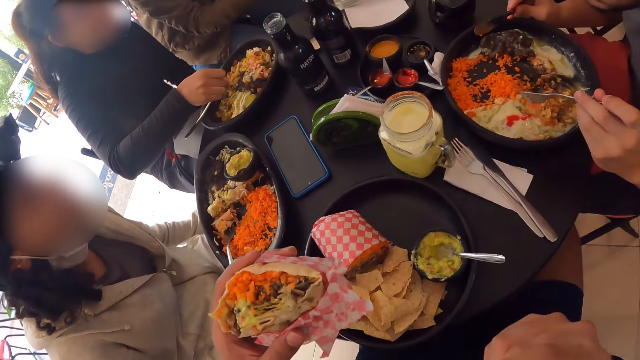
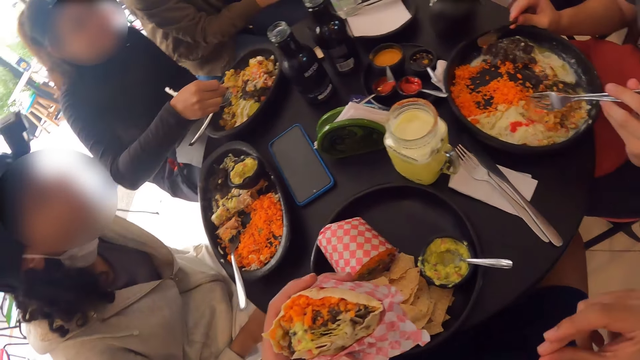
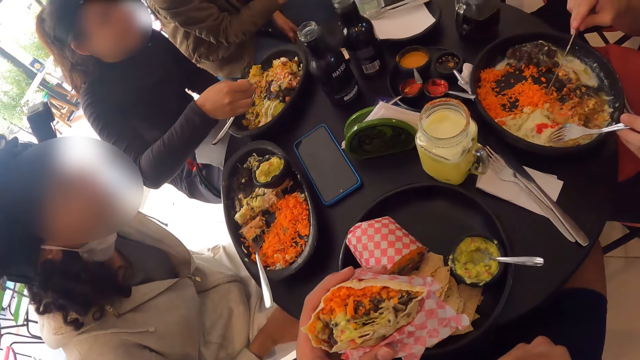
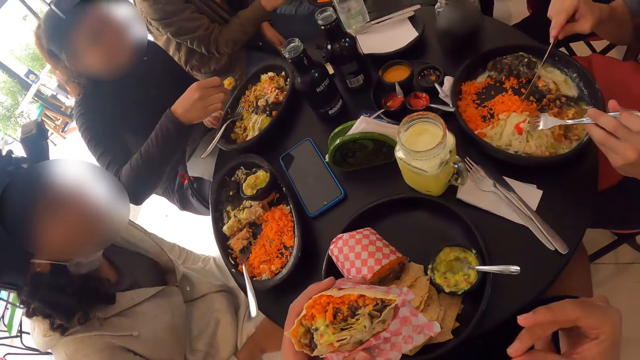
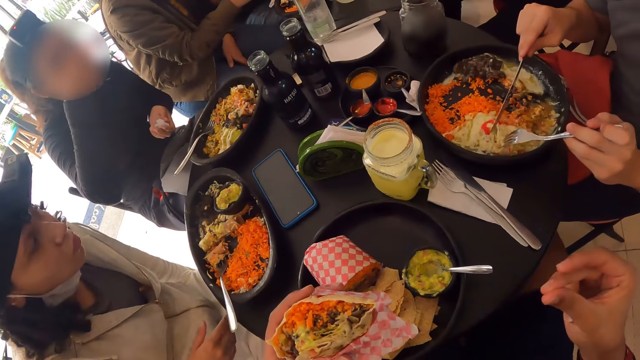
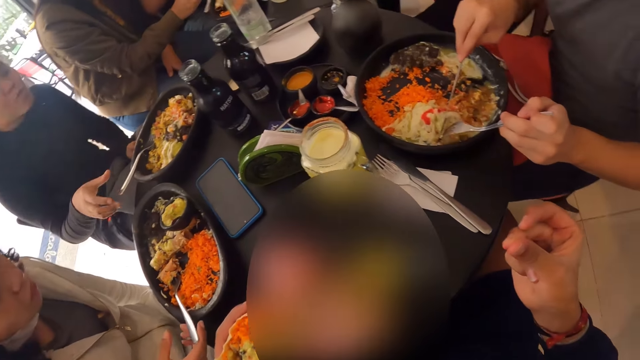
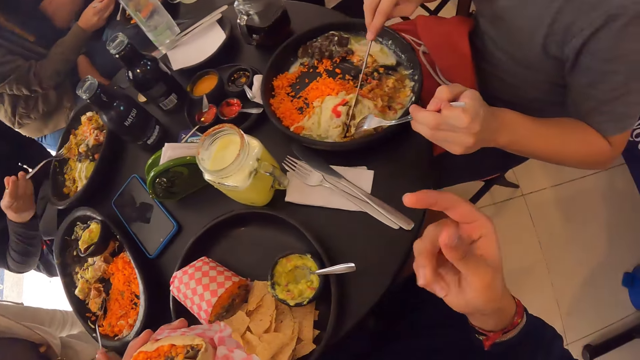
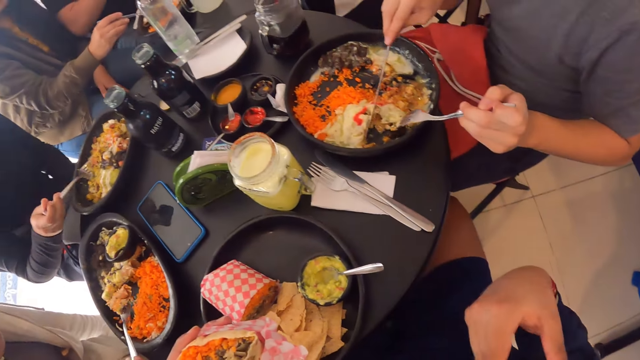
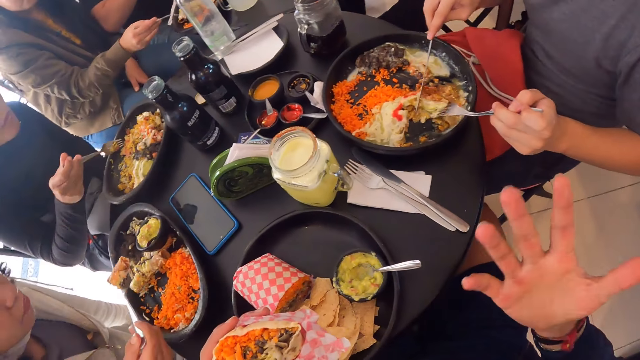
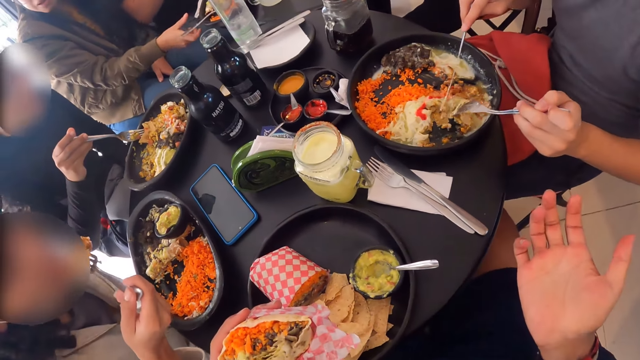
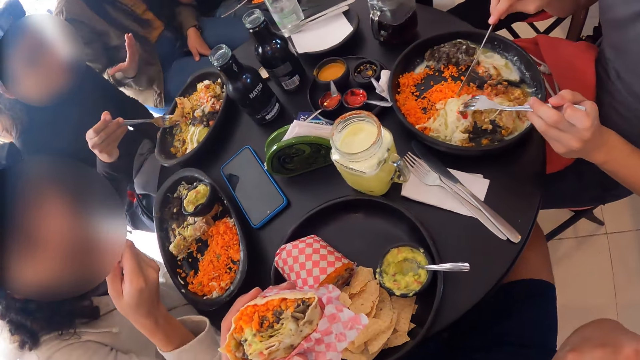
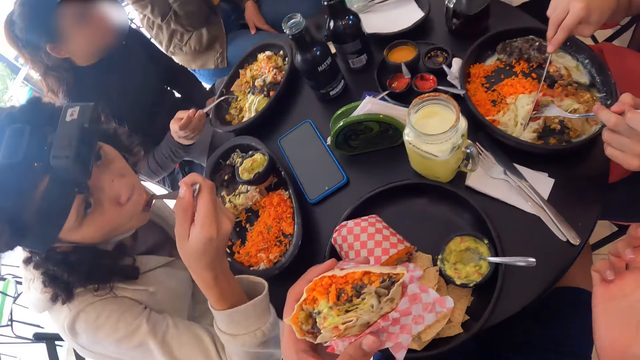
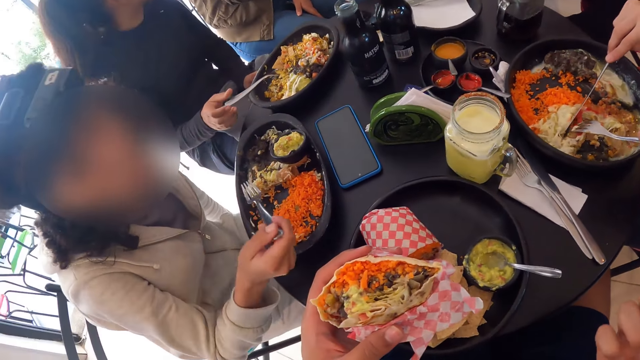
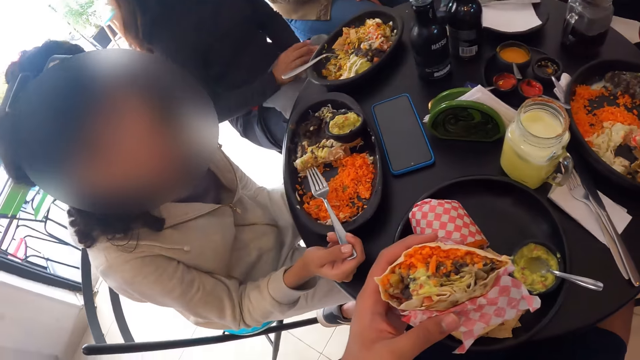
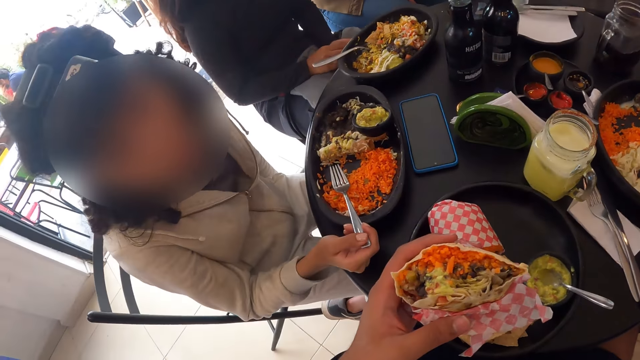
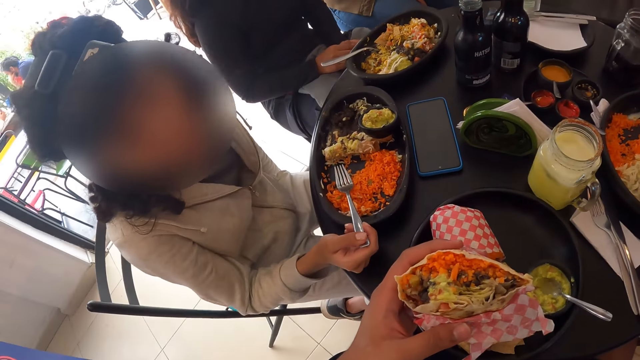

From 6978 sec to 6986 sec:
The camera wearer moves the hand.

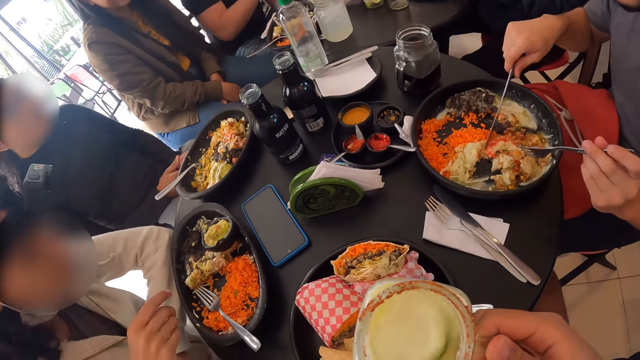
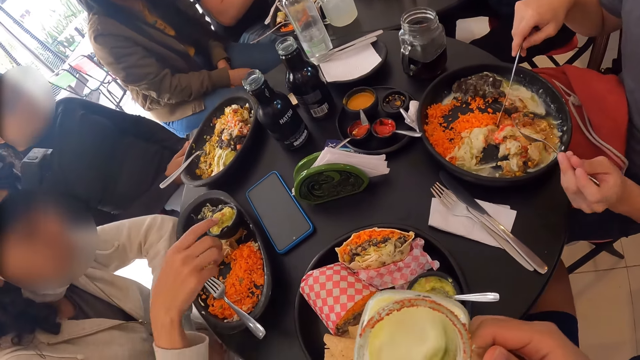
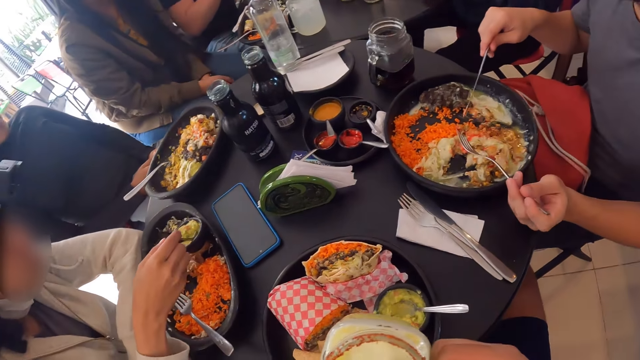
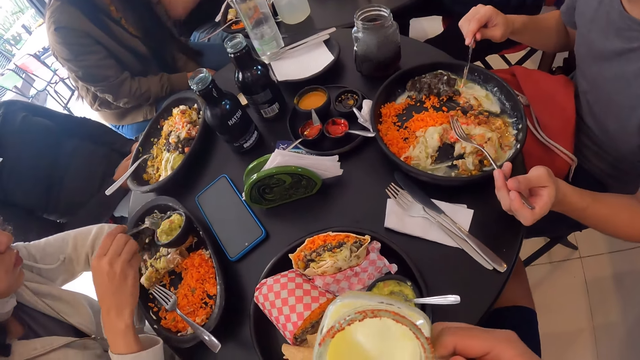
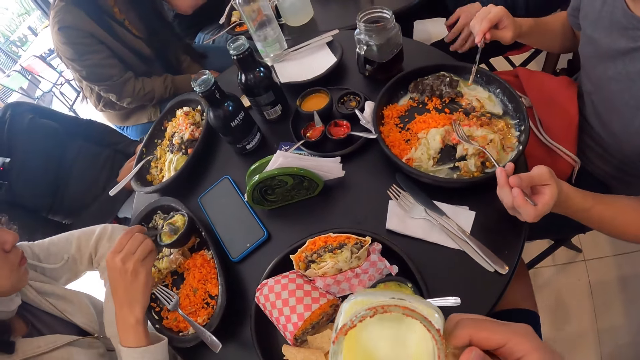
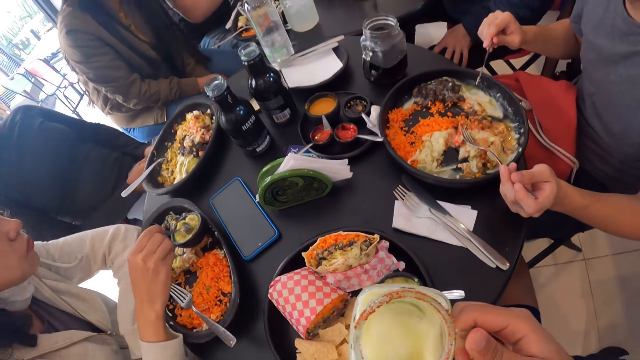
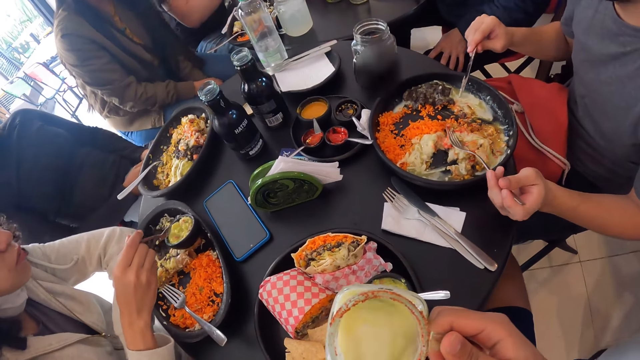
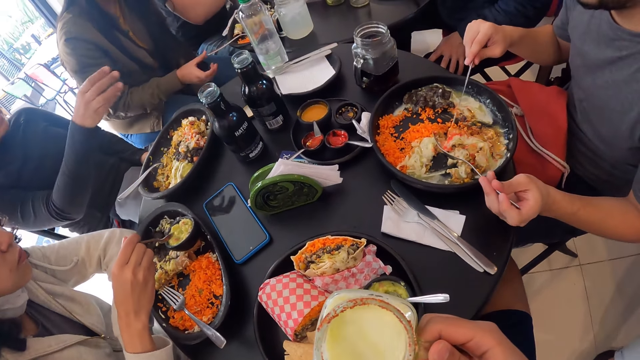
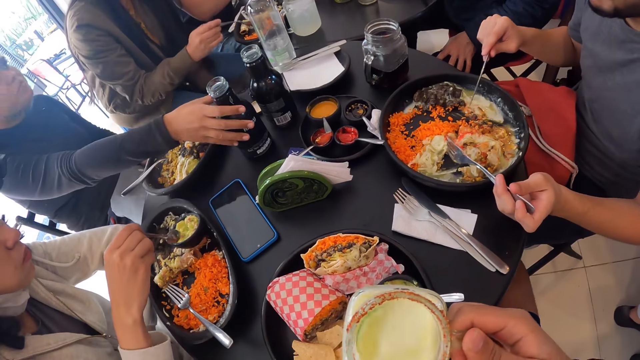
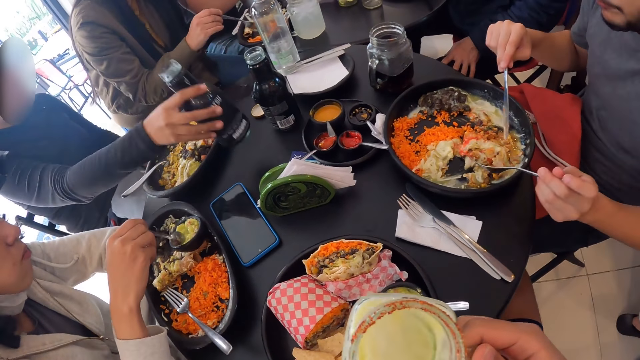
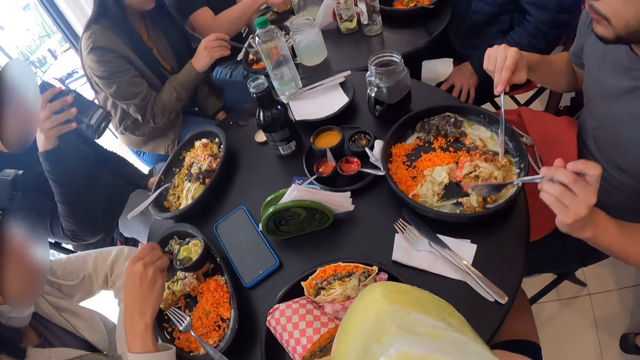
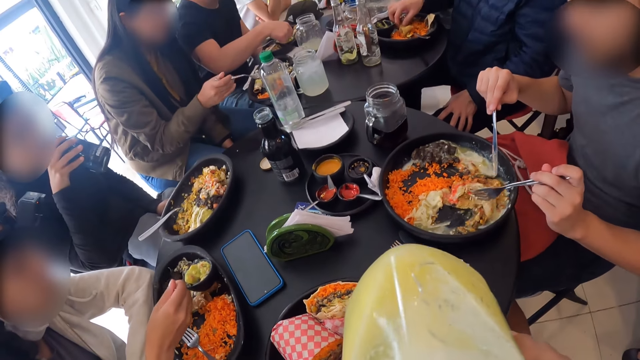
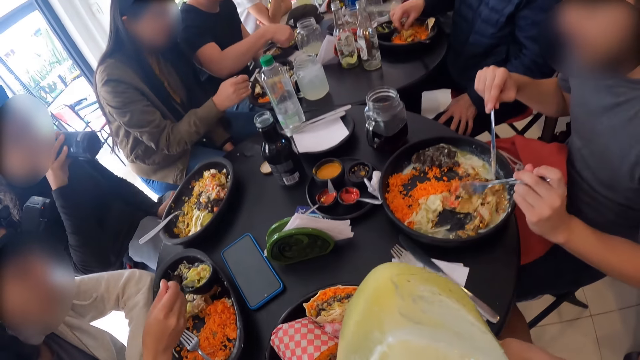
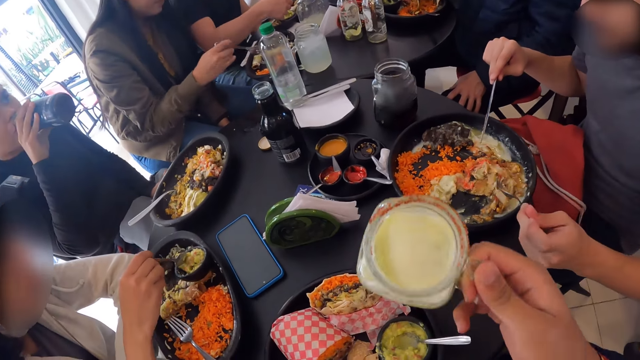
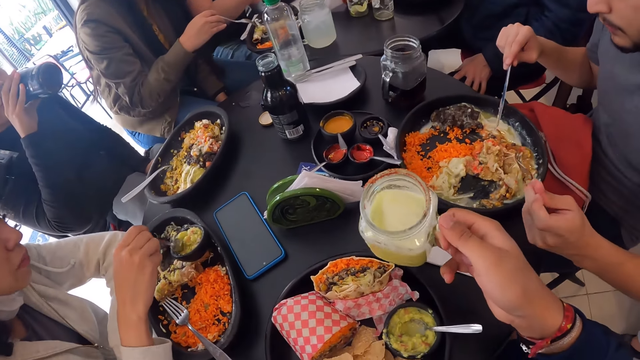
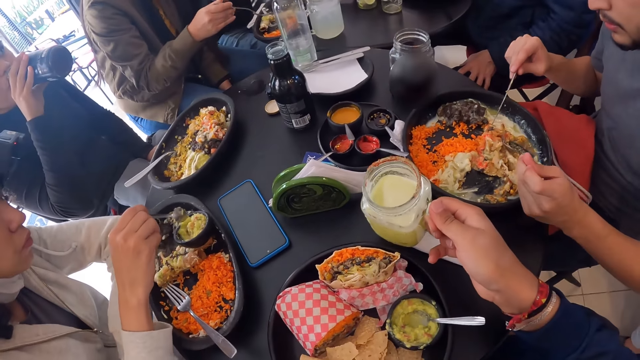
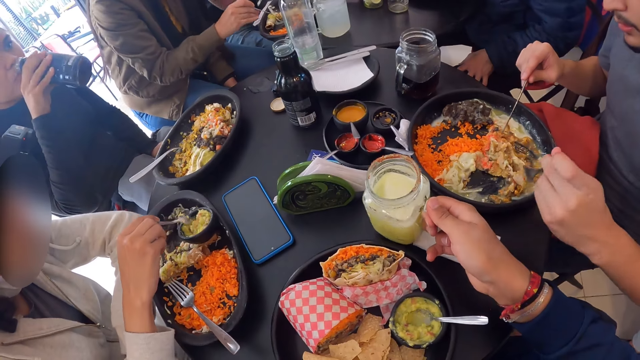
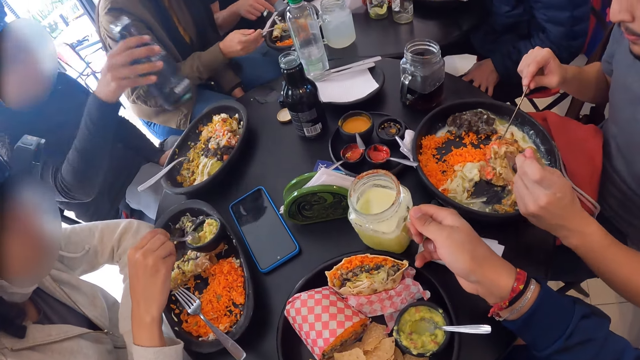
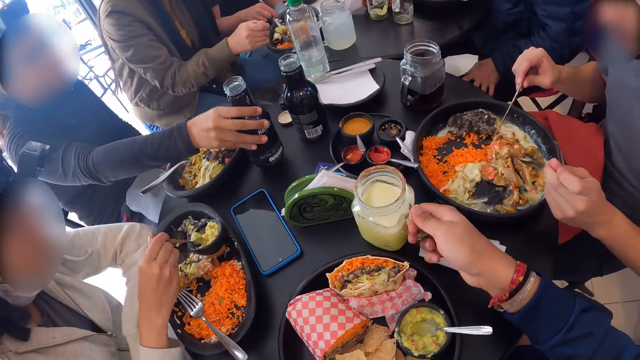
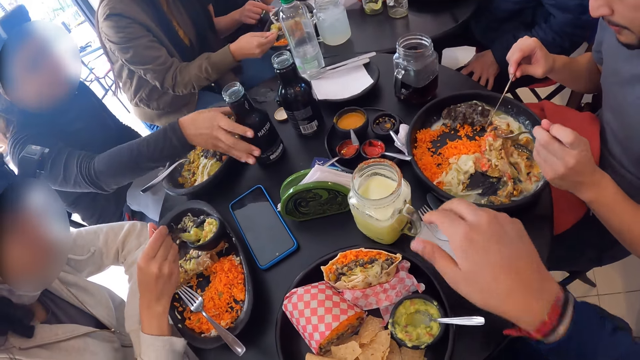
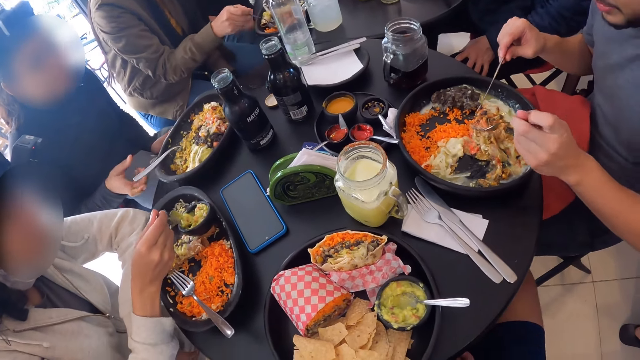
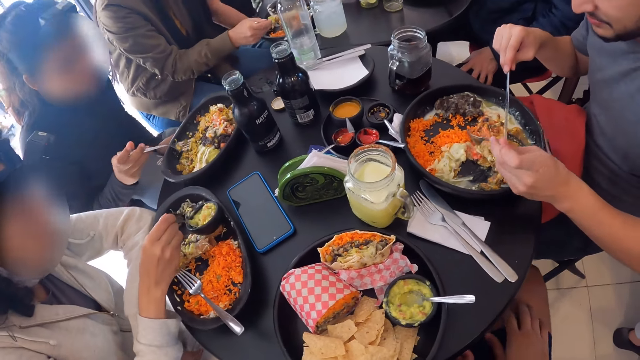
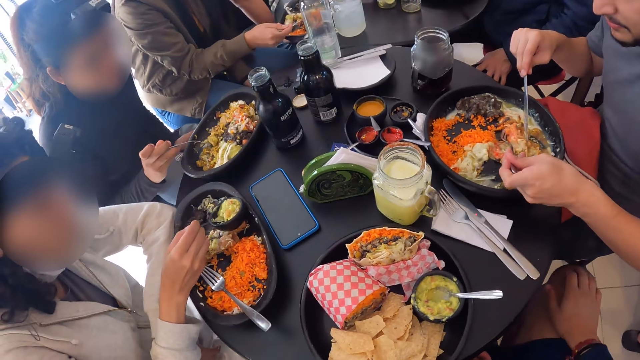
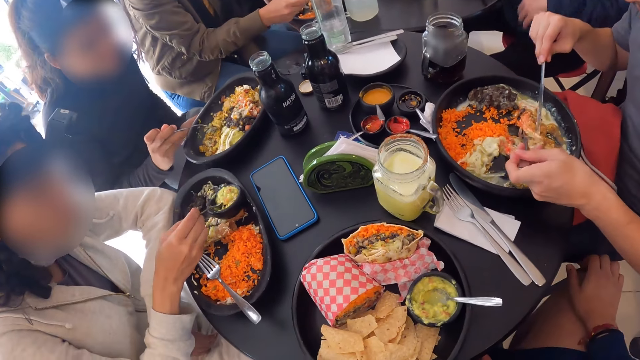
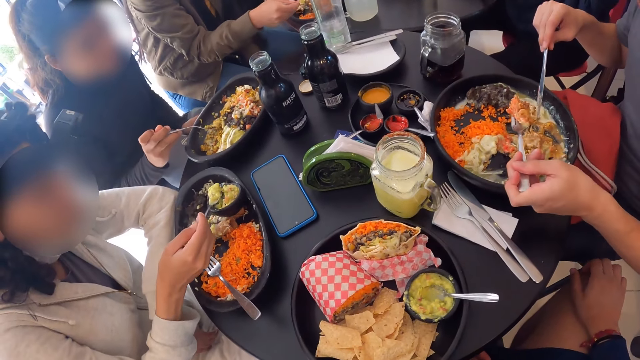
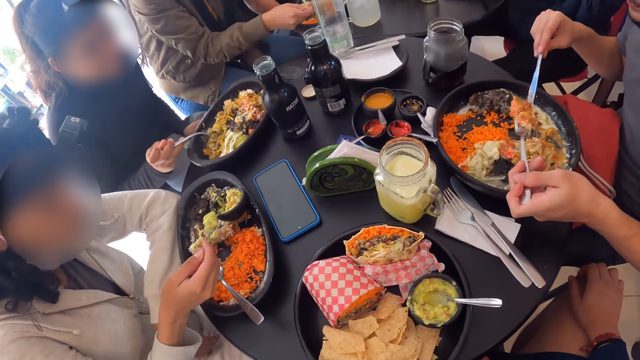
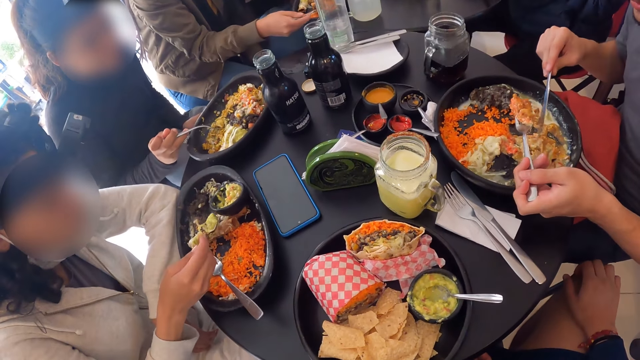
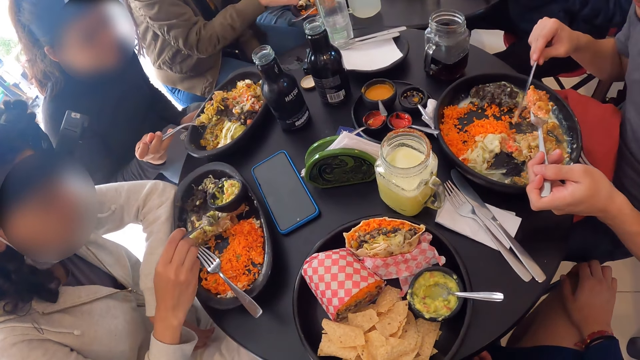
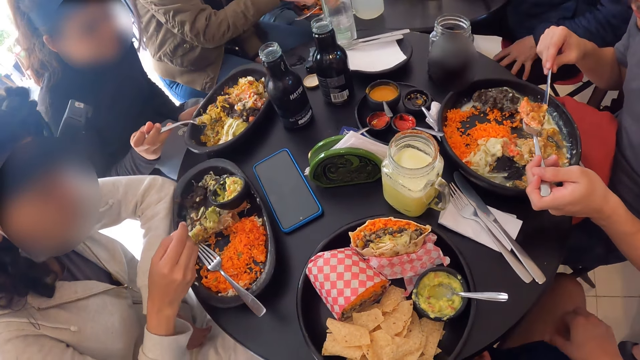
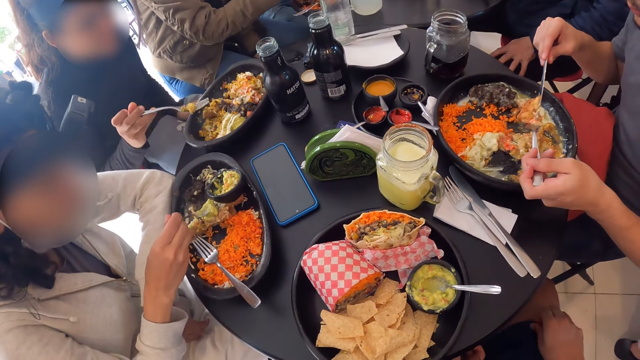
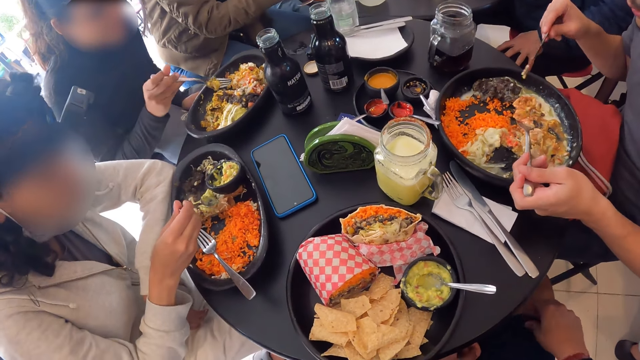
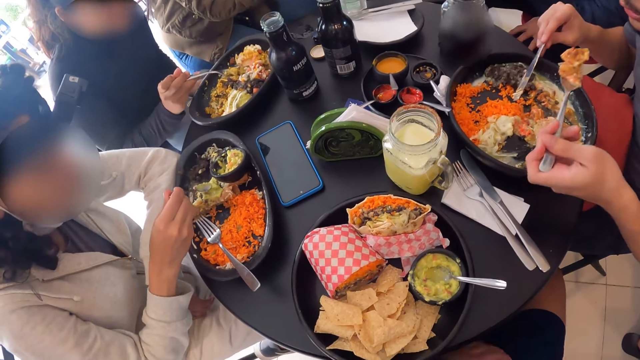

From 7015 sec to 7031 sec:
The camera wearer shakes the cup contents. He drinks the contents of the cup. He drops the jar of yogurt on the table with his right hand.
